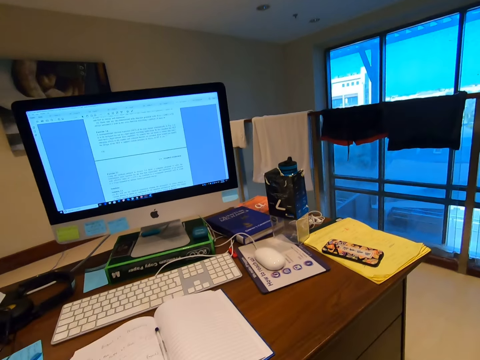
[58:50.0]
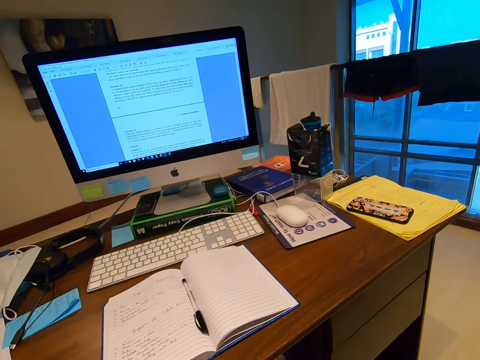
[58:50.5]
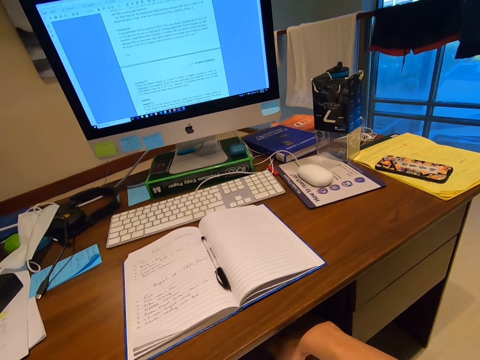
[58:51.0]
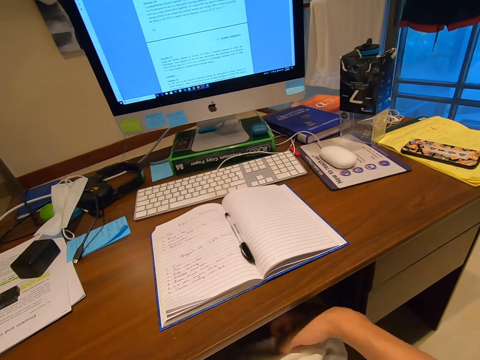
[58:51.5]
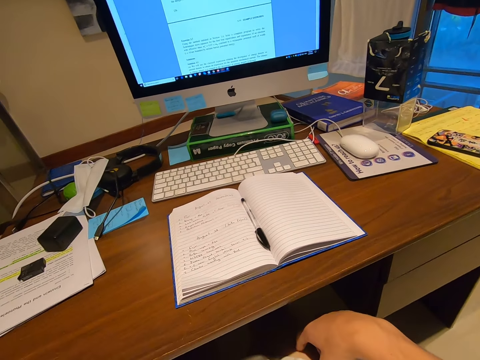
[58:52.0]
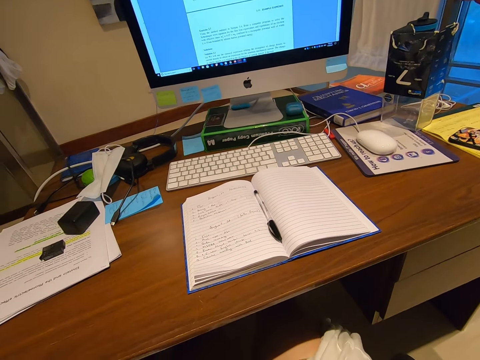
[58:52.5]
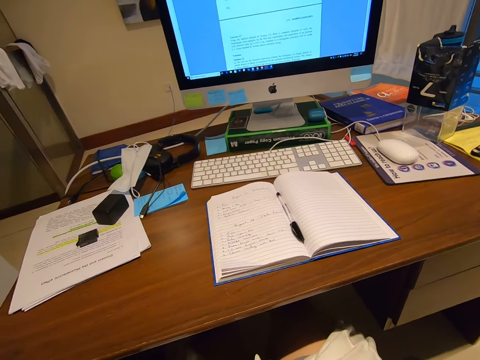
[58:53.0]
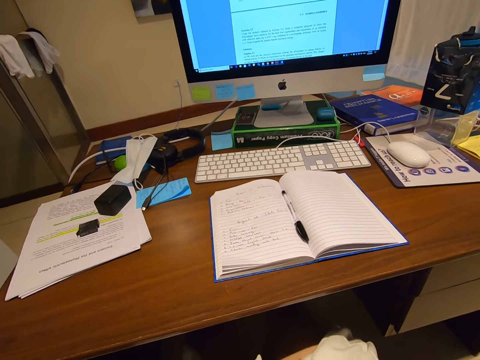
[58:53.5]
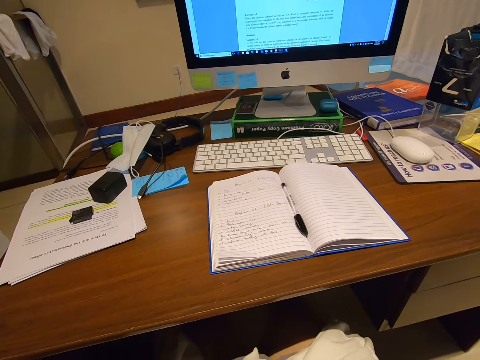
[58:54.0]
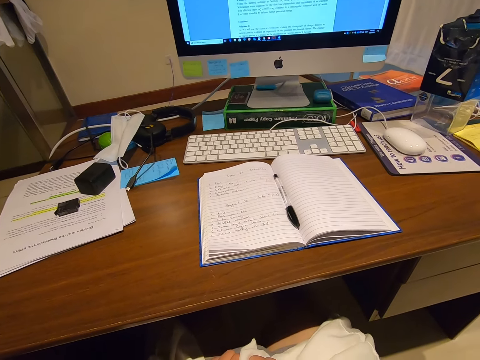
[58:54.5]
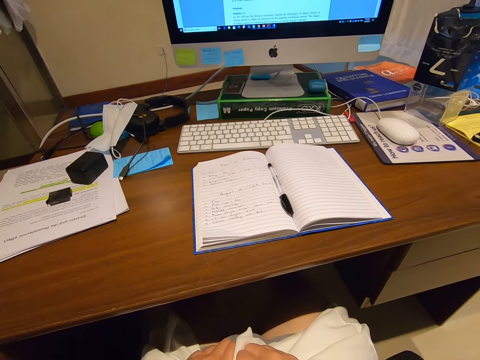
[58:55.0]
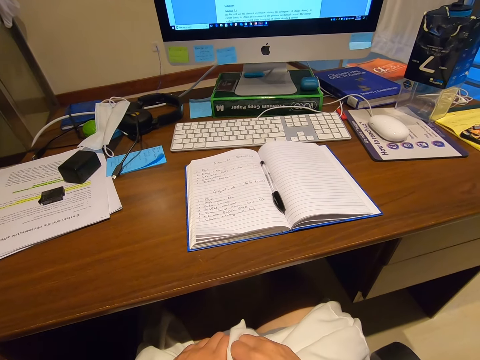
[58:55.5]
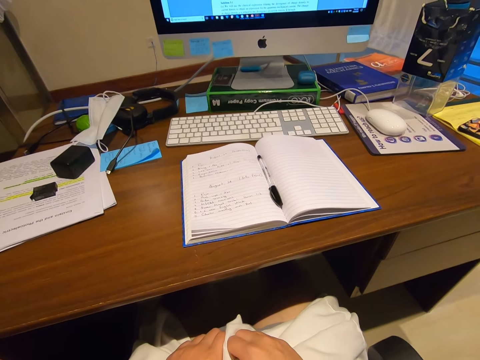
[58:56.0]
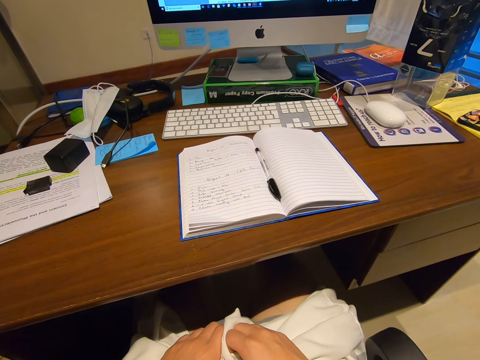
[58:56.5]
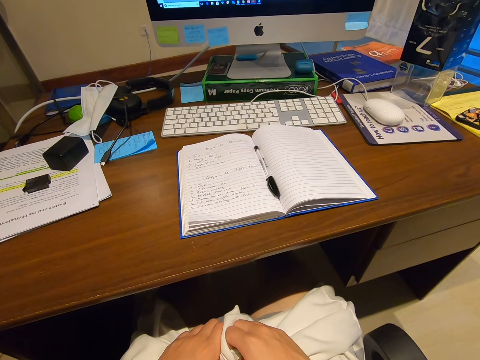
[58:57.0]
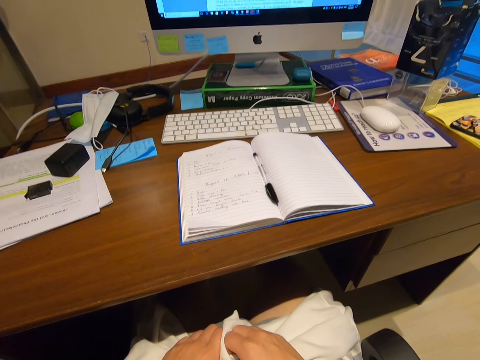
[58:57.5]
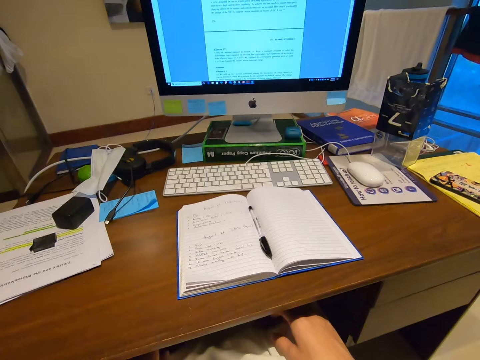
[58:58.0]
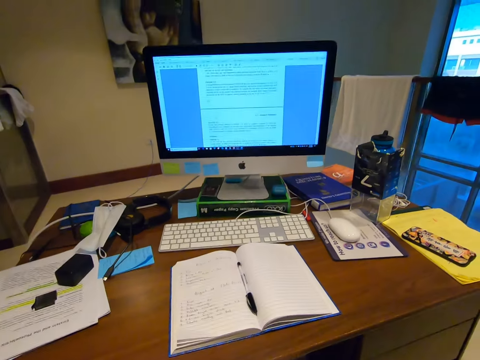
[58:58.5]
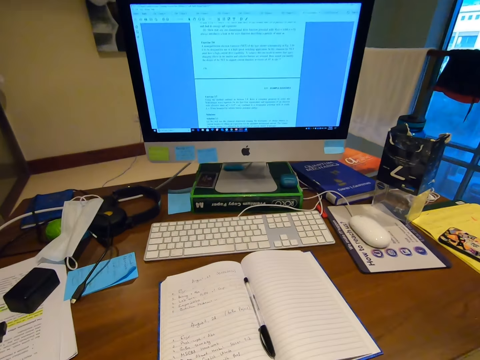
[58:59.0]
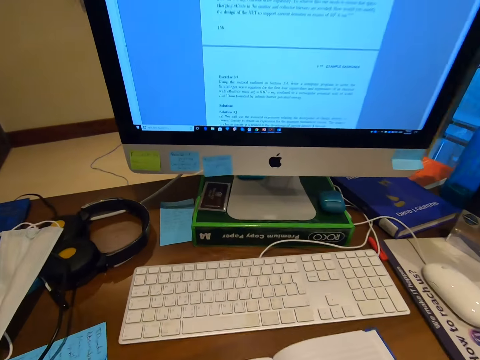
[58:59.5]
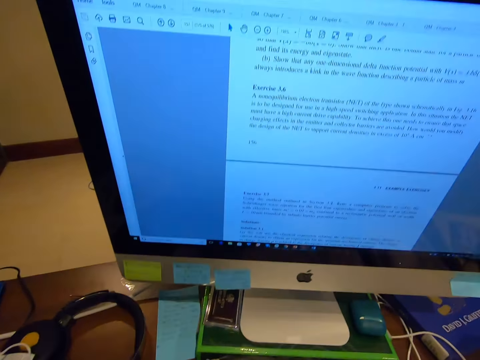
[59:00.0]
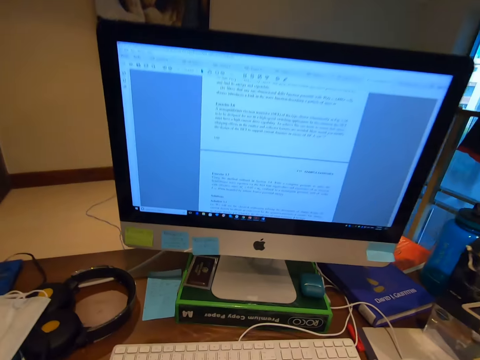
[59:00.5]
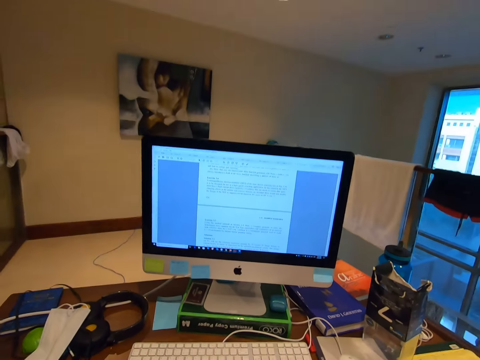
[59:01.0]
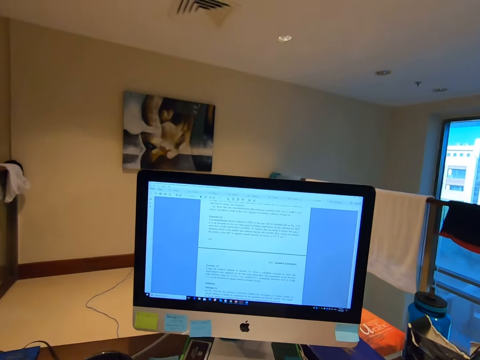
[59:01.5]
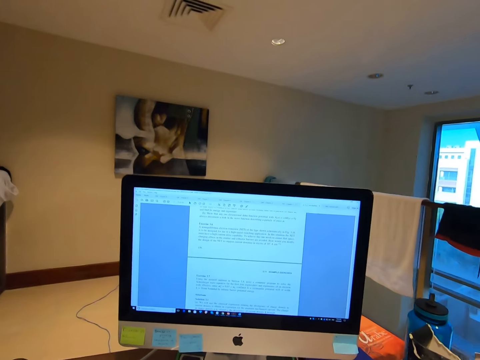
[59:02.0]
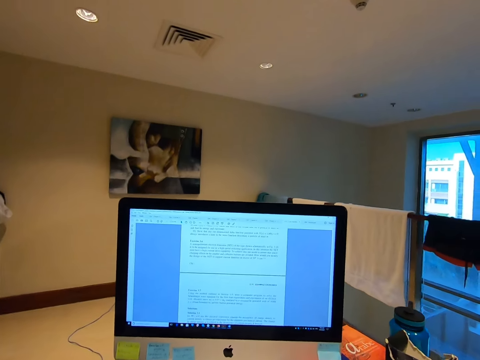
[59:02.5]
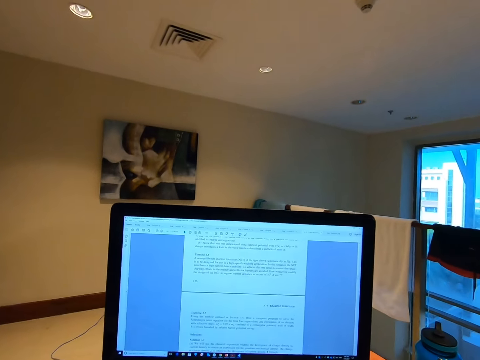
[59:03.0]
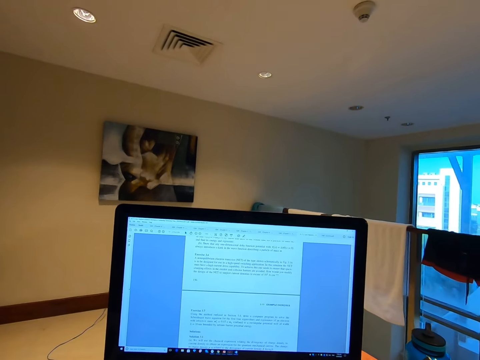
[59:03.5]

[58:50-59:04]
The camera wearer folds the cloth. They stare at the book. They stare at the computer.

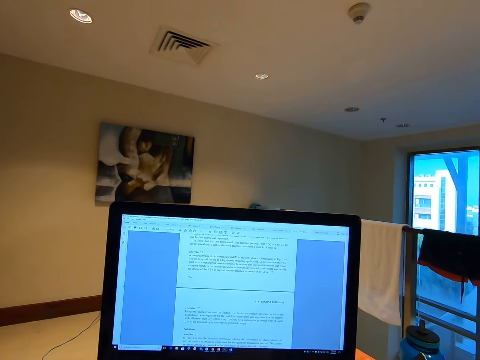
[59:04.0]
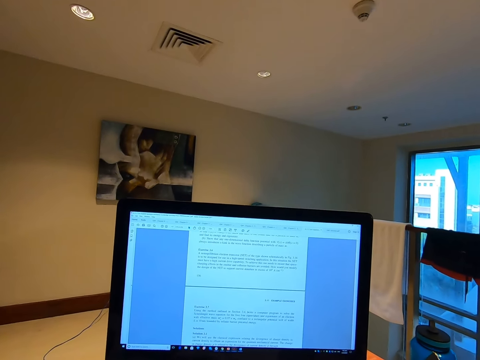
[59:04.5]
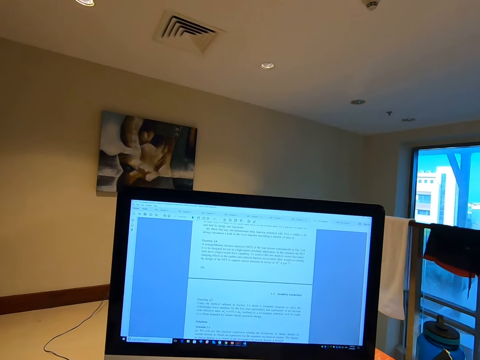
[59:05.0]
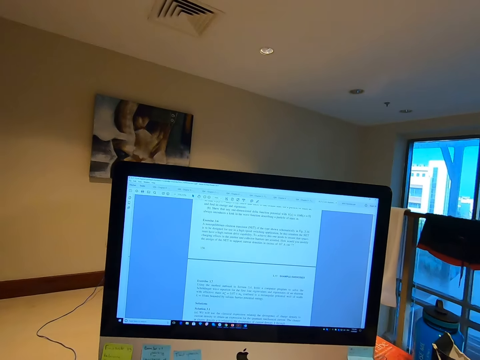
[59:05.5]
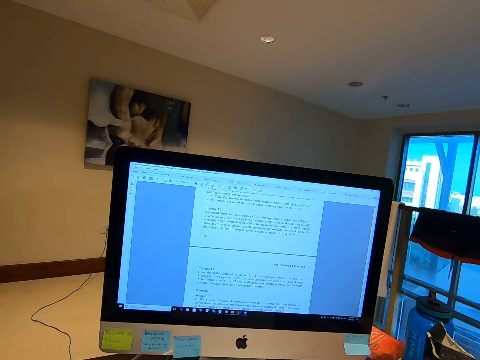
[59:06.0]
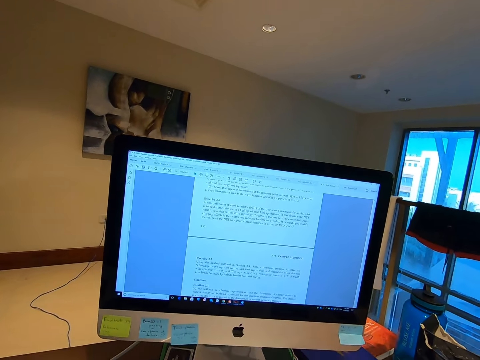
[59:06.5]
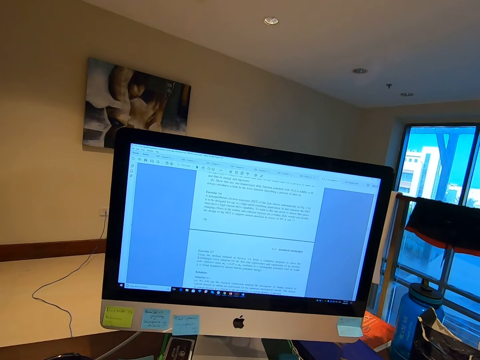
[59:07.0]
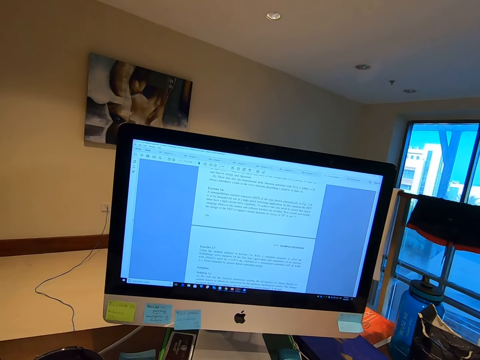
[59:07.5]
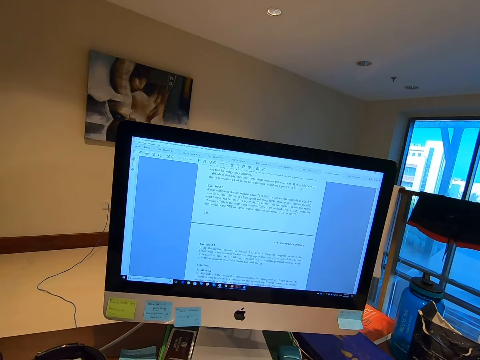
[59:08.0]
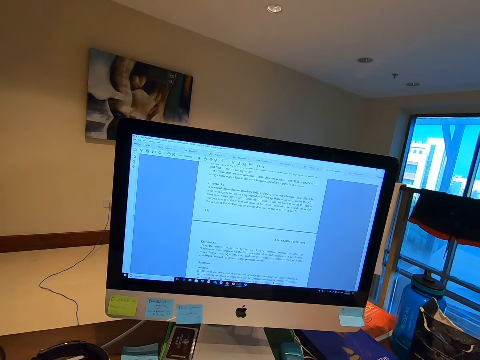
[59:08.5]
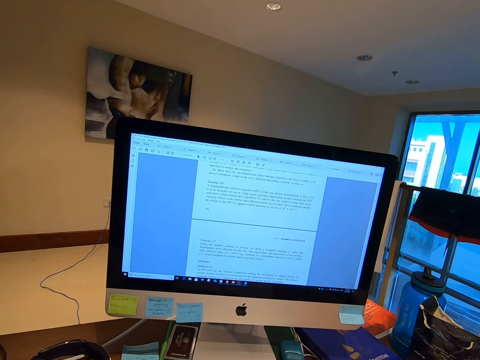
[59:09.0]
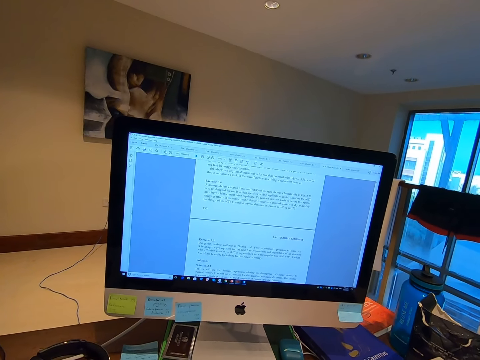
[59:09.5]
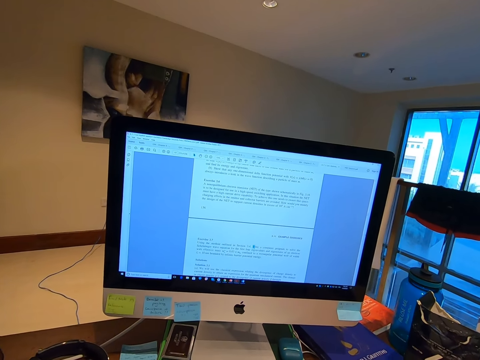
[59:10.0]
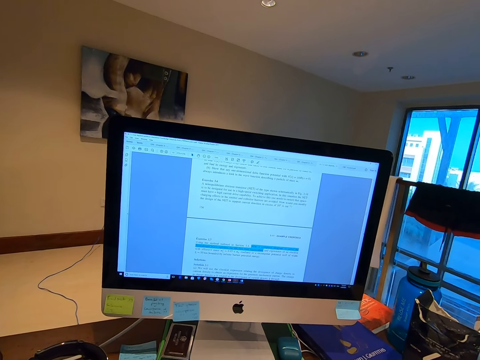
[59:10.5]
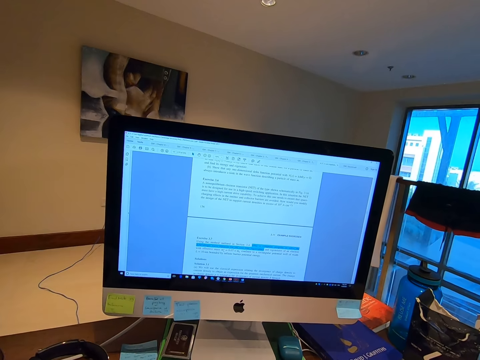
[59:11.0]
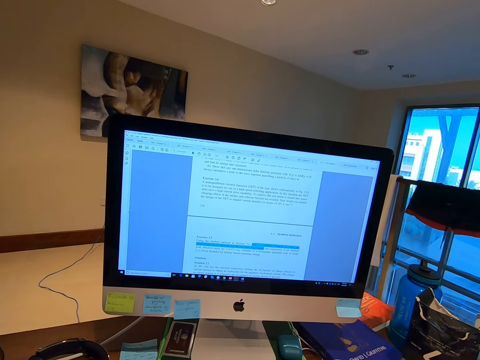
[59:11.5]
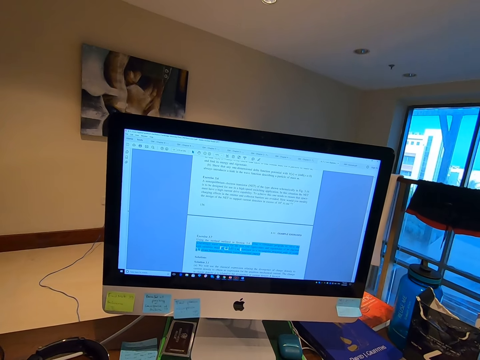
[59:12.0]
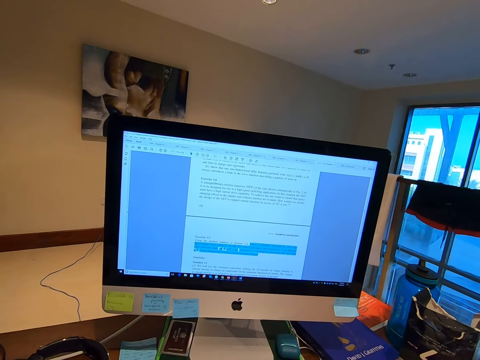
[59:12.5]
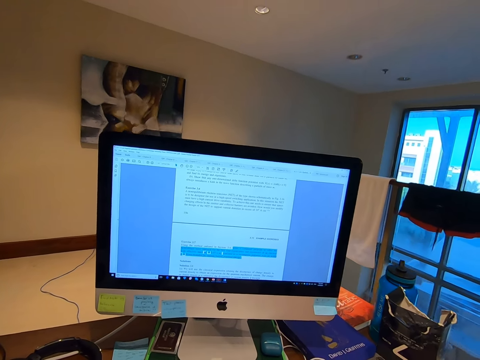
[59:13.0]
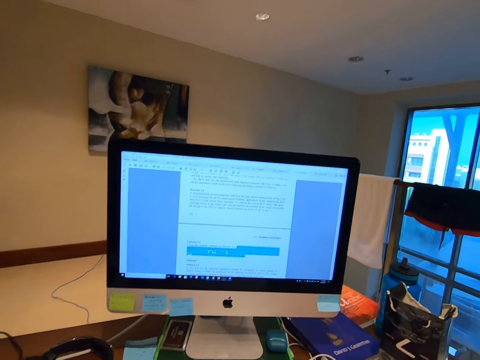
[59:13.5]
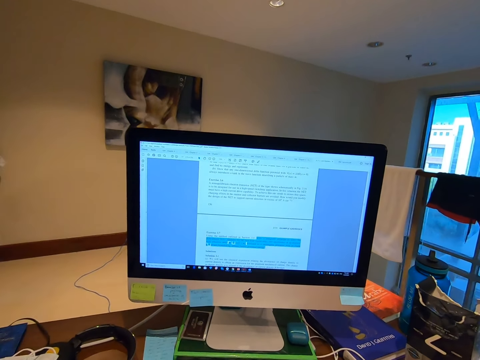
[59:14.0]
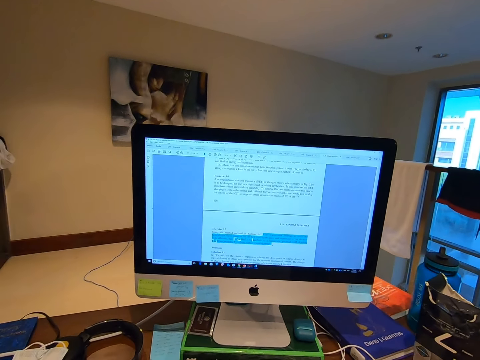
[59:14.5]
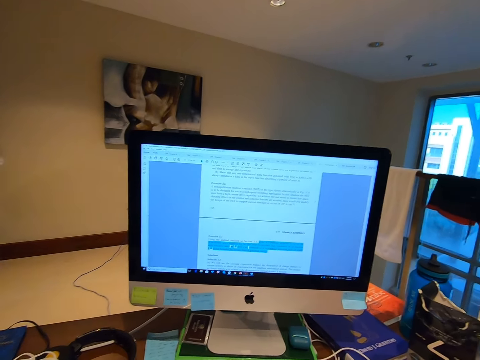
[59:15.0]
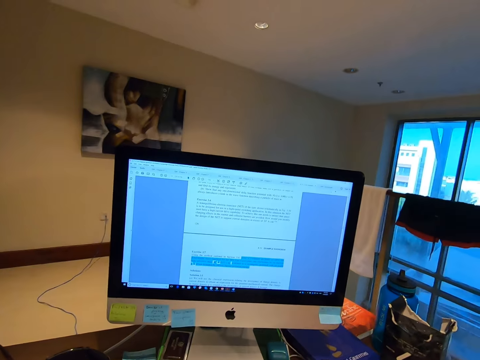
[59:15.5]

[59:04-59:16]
The camera wearer operates the computer. They edit the document.
